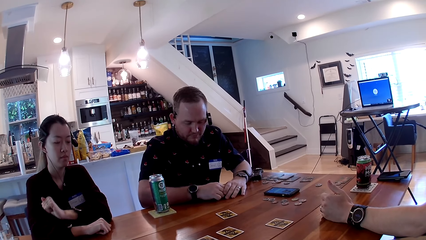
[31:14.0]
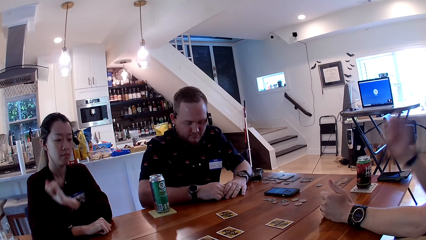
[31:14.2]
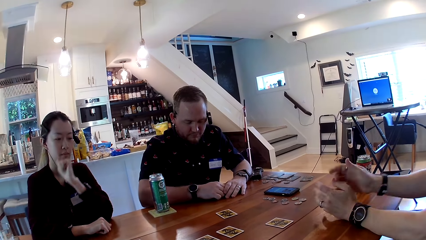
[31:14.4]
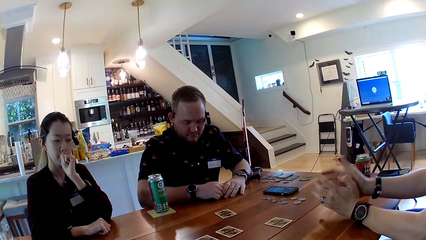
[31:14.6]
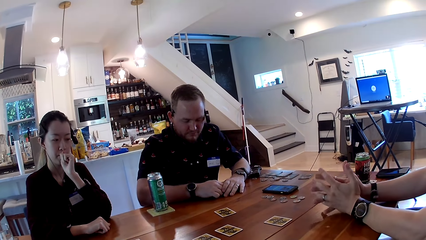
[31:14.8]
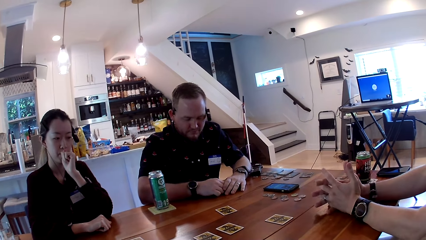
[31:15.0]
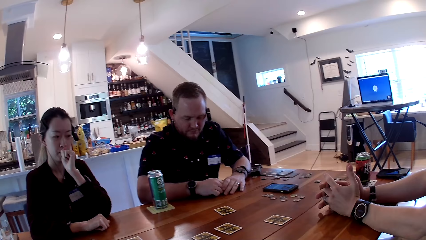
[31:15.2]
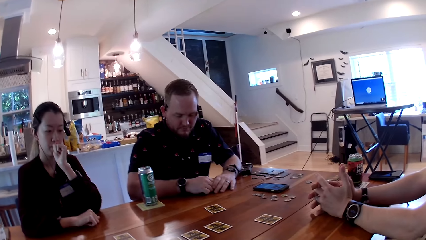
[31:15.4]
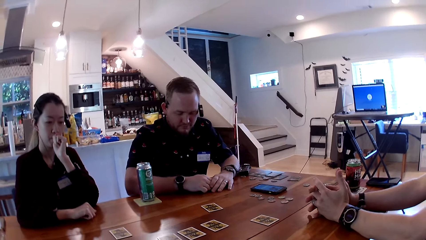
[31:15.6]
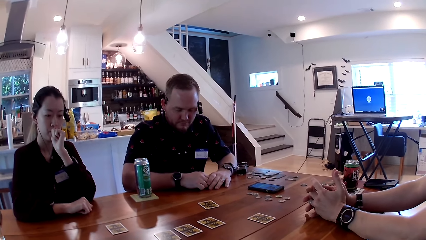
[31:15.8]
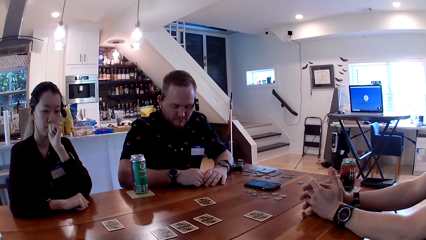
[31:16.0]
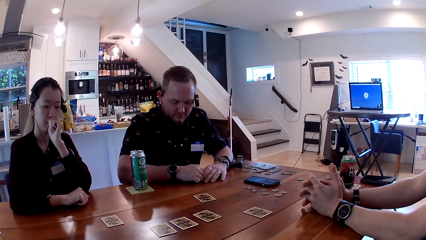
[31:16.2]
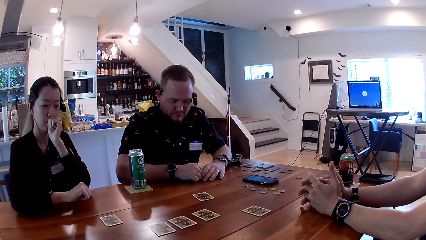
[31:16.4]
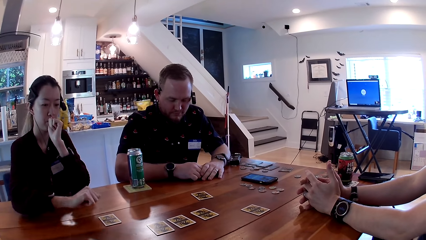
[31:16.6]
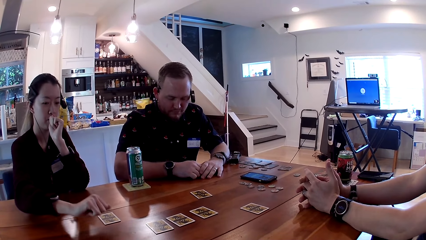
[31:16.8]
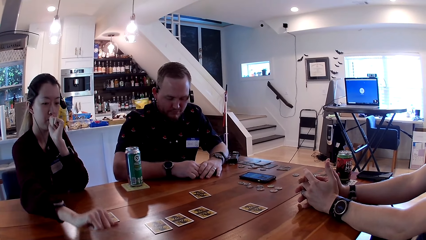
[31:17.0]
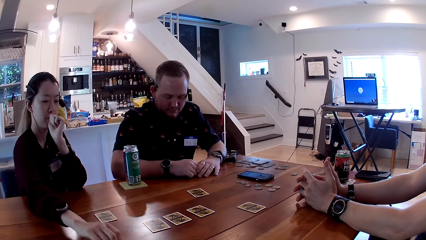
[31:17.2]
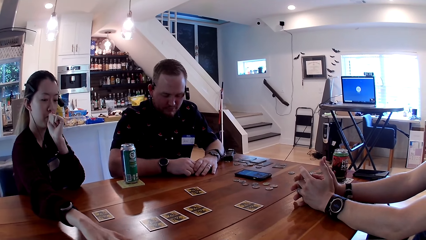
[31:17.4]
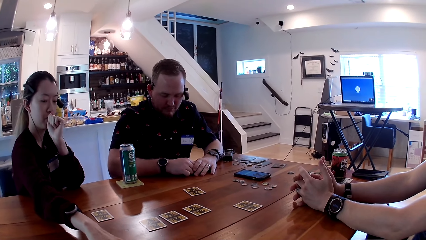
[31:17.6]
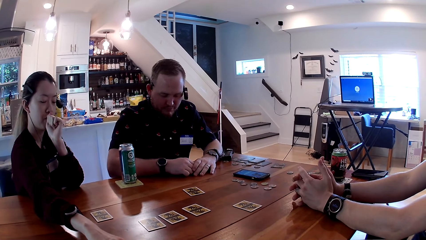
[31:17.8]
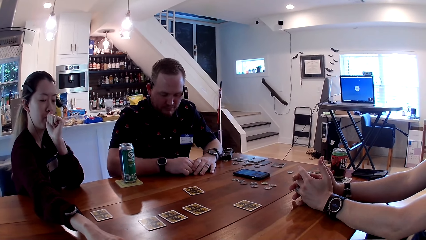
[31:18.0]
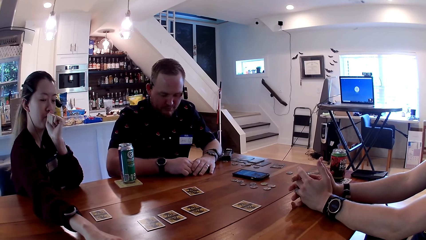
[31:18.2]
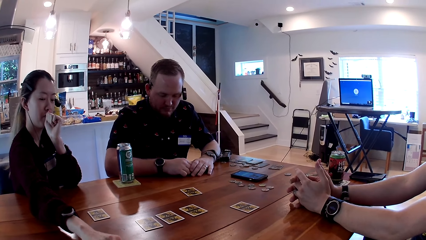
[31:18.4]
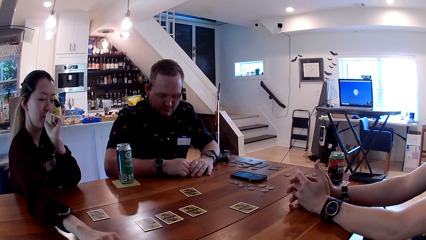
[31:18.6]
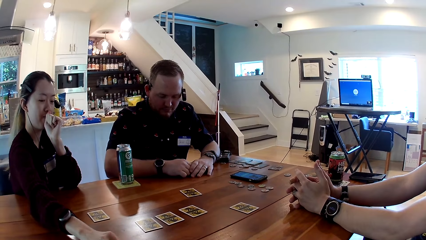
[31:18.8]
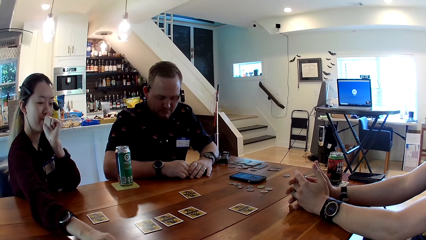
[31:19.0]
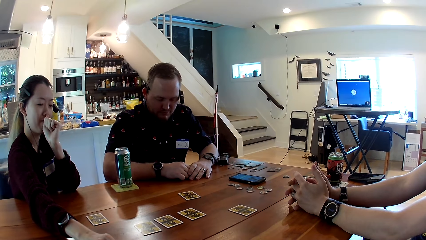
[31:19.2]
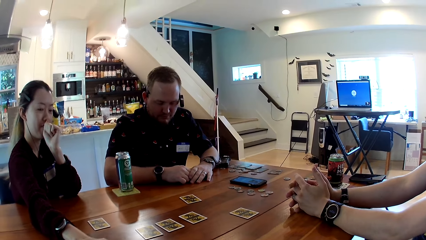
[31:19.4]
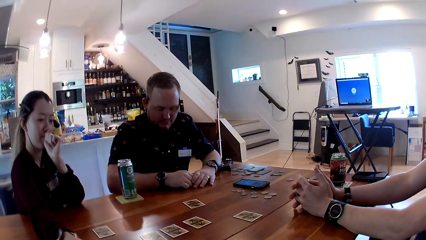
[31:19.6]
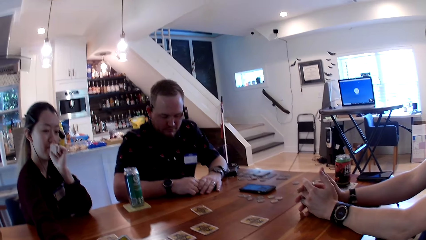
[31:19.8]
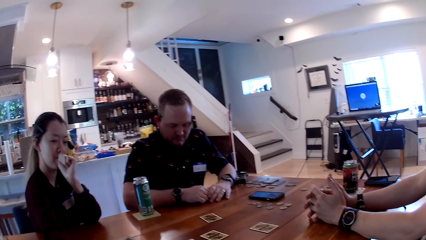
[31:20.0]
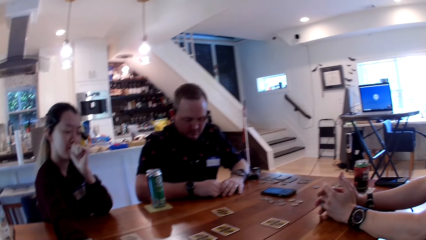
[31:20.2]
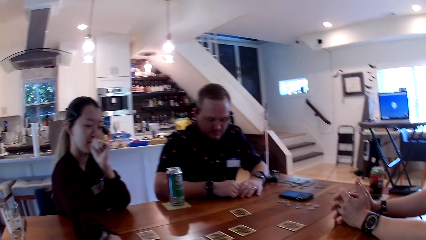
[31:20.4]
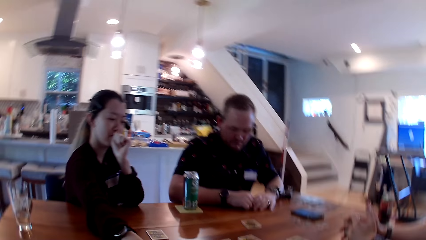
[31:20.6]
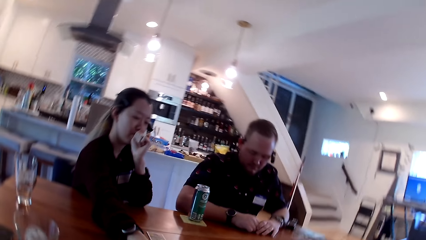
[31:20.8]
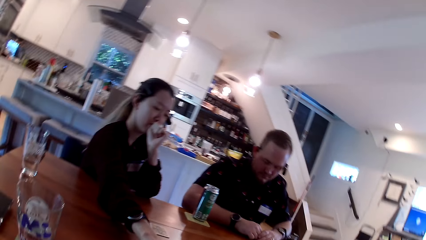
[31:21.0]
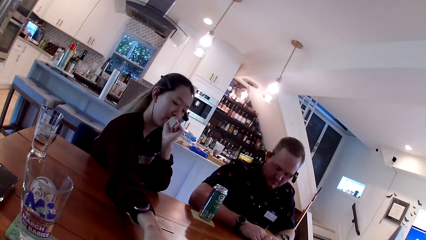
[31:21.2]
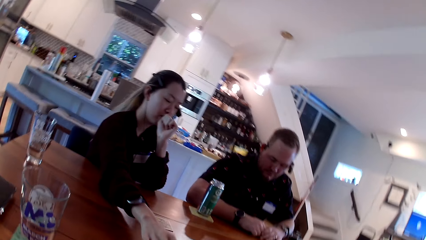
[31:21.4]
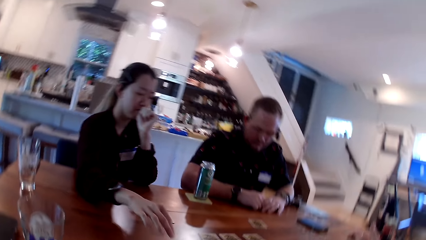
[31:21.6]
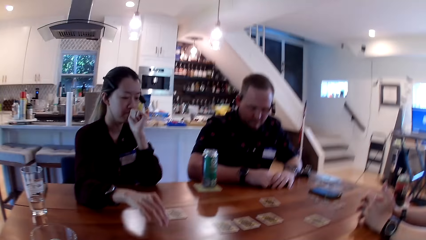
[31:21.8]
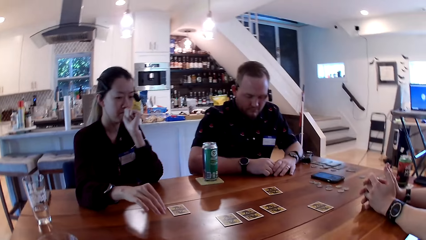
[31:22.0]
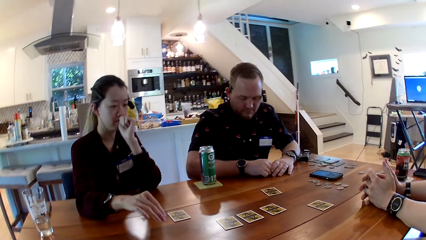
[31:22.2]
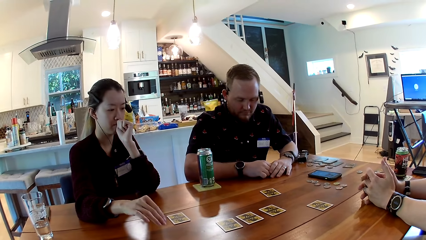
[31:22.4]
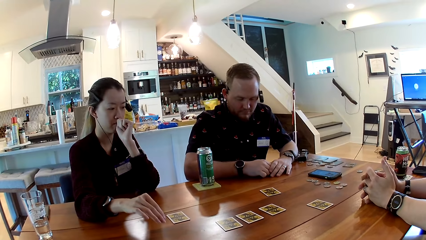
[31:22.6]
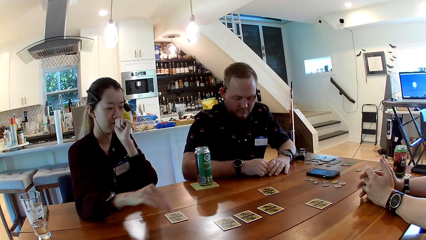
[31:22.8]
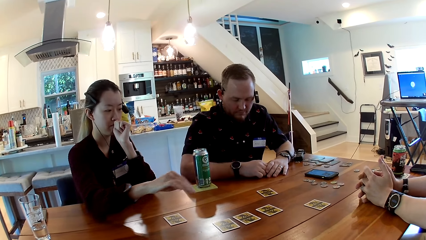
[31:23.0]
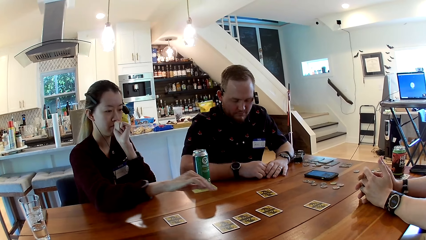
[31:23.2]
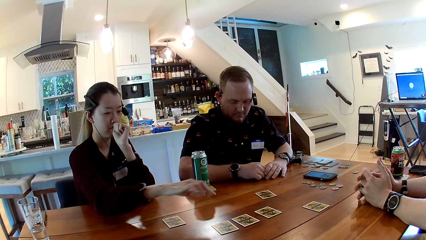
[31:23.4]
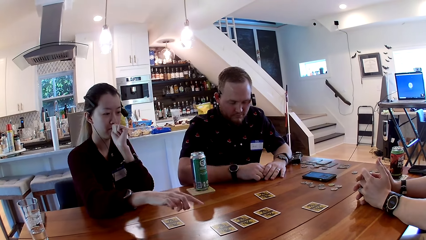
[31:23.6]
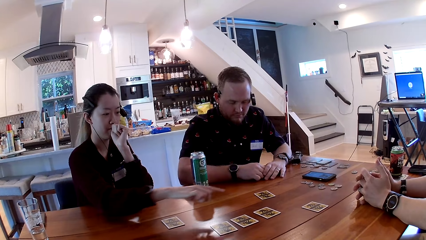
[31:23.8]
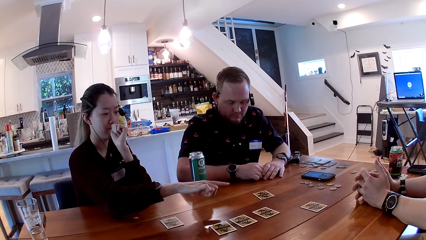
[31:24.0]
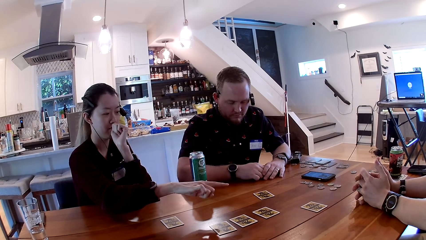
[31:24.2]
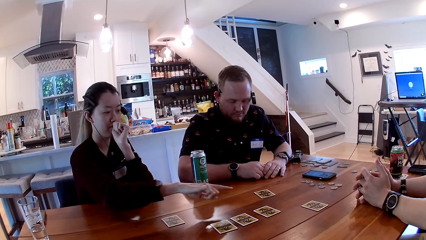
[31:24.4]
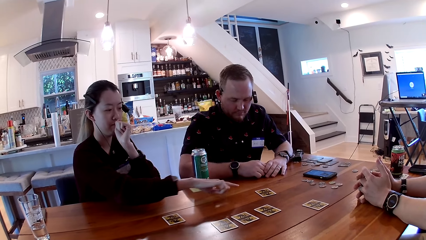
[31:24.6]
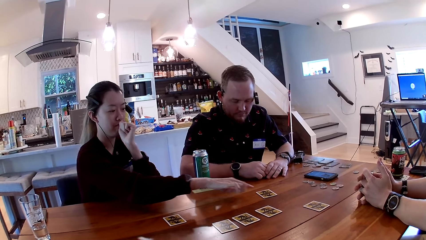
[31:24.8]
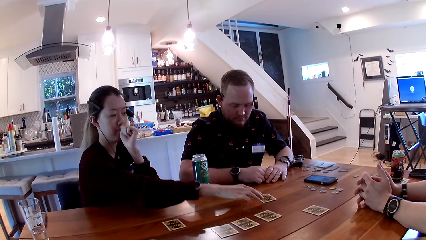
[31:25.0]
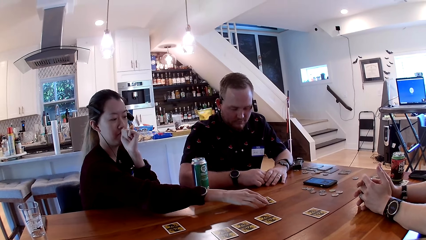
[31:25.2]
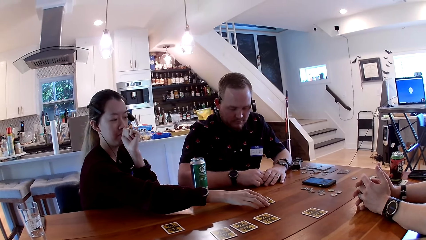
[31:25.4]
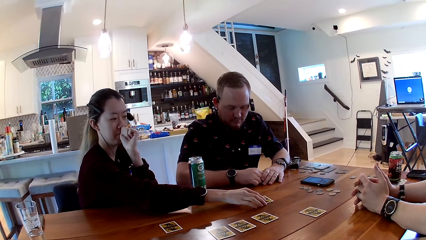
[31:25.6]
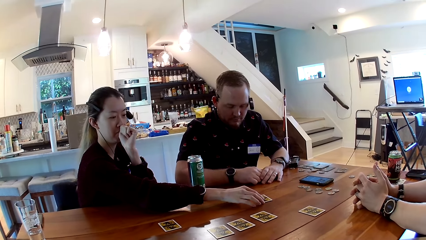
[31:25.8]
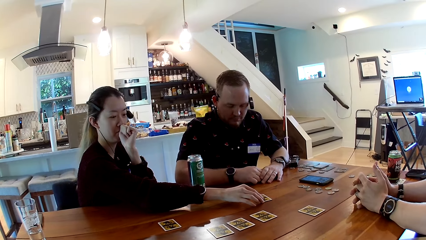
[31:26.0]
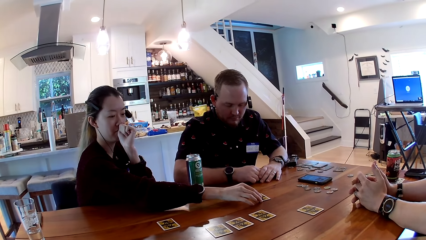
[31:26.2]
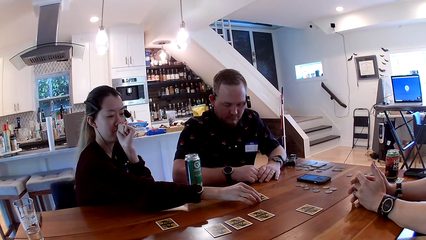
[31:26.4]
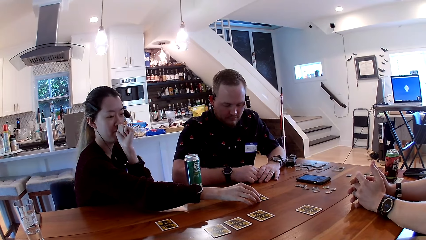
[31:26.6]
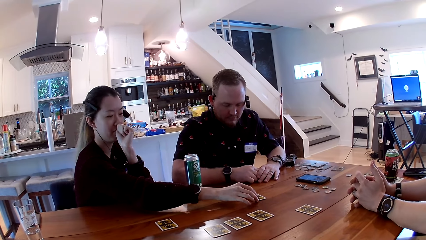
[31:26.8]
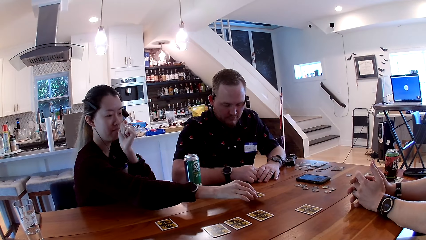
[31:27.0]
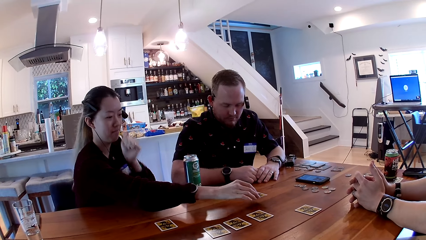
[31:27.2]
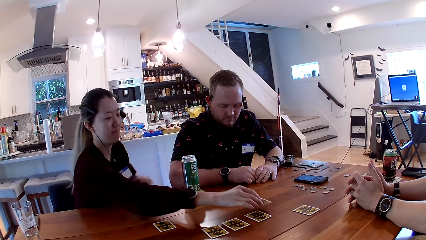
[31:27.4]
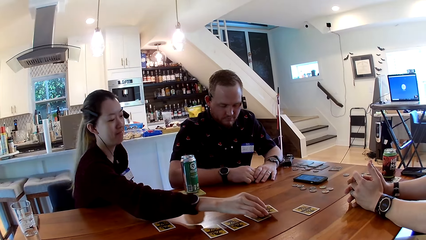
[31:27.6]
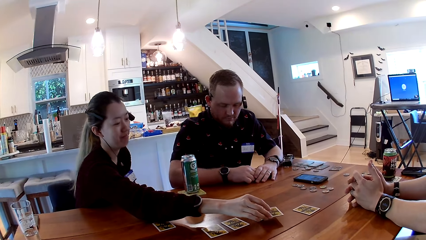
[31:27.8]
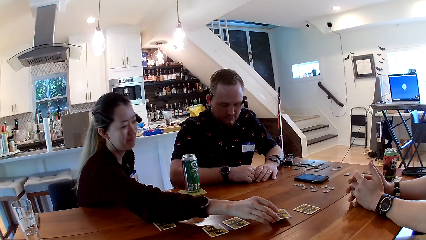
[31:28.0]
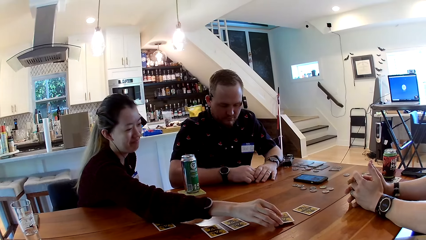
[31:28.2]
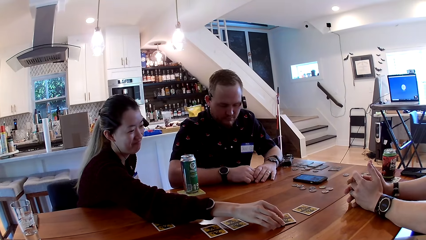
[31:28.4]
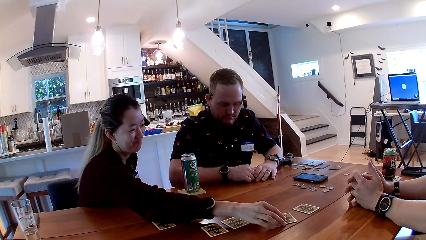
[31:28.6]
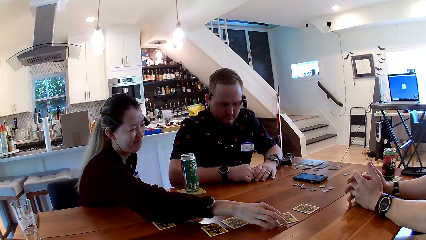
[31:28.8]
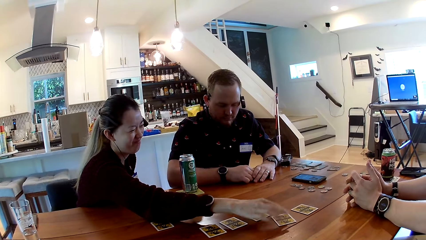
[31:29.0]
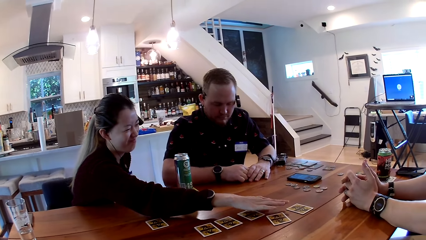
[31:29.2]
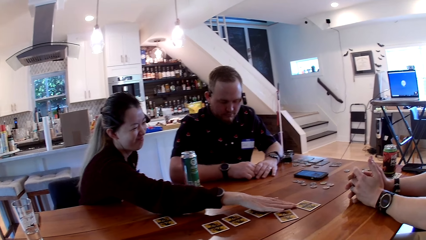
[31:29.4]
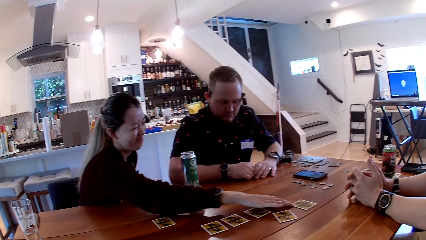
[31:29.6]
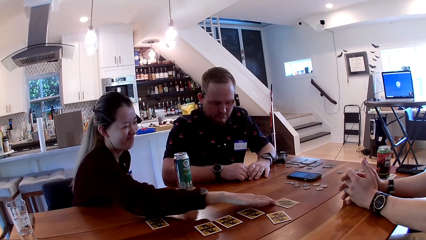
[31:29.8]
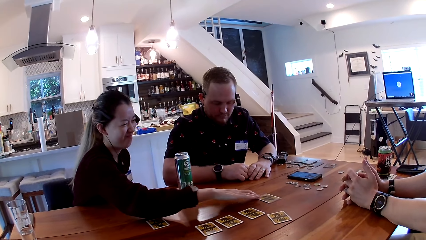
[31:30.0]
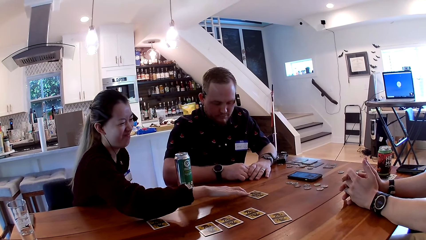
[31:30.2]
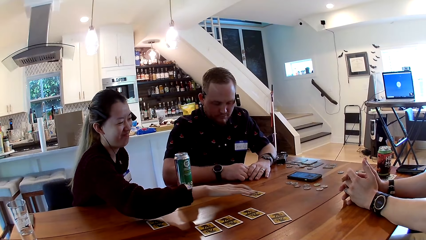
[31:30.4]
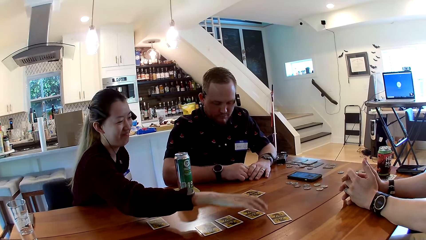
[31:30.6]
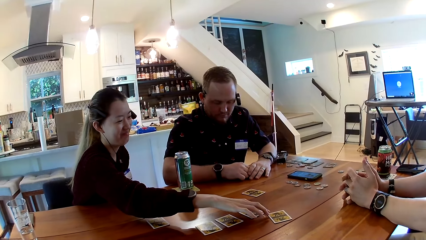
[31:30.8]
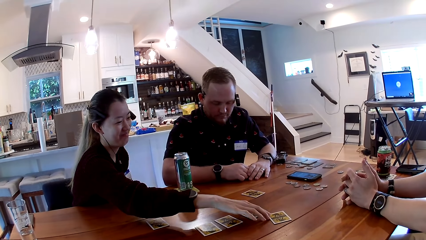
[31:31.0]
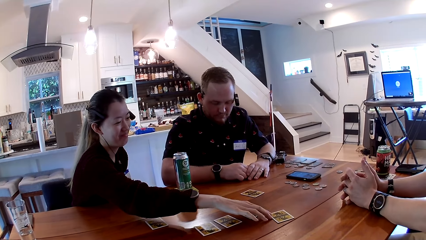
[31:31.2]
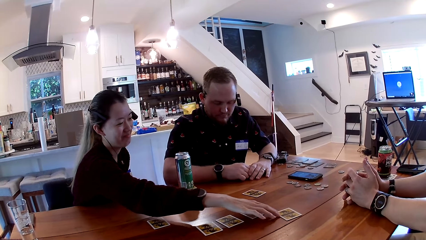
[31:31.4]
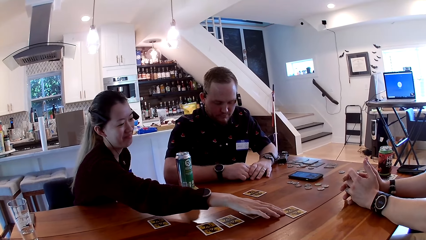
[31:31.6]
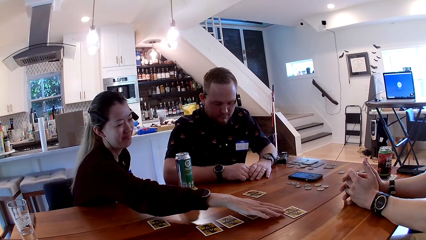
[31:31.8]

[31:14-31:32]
A woman plays the card. She carries the card with her right hand. She drops the card on the table with her right hand. She adjusts the card with her right hand to a man.
